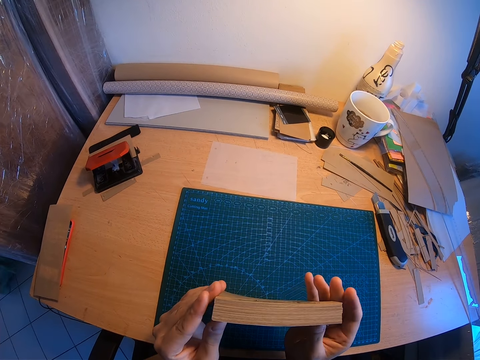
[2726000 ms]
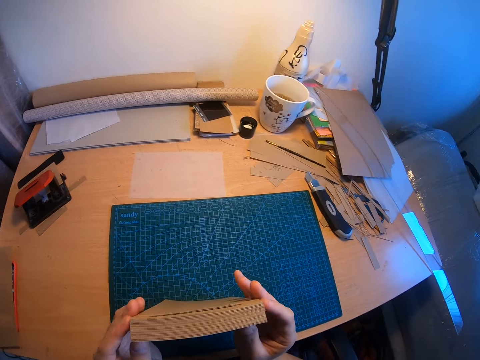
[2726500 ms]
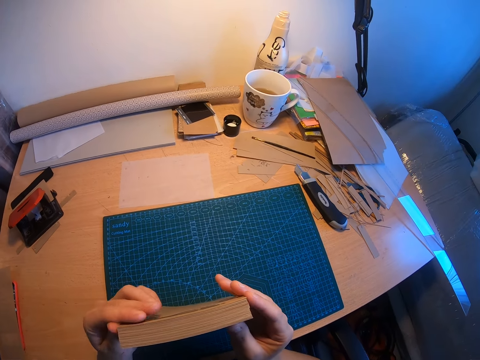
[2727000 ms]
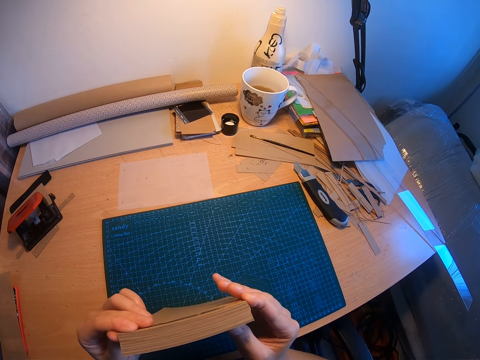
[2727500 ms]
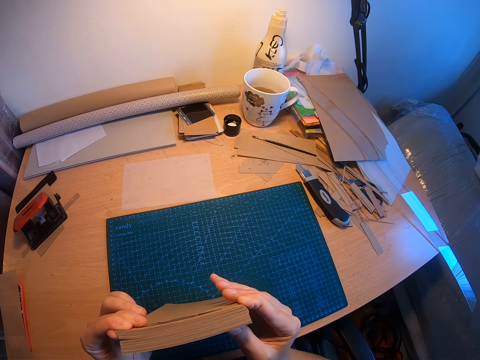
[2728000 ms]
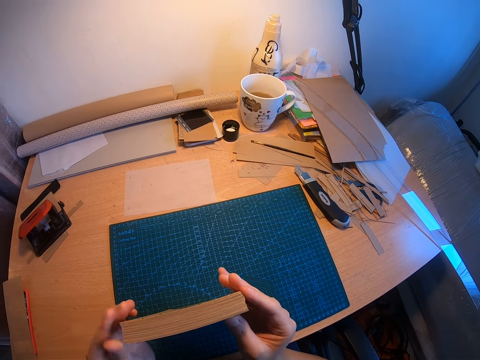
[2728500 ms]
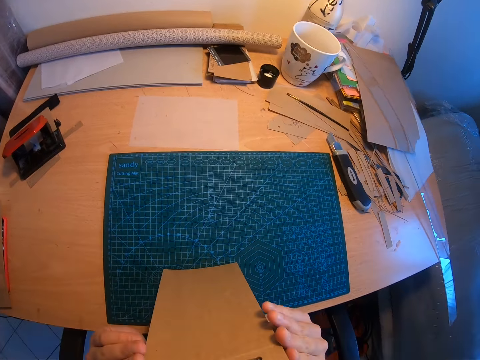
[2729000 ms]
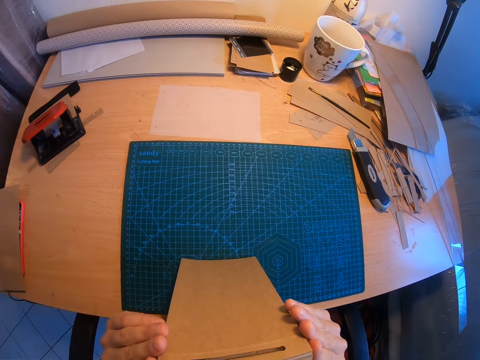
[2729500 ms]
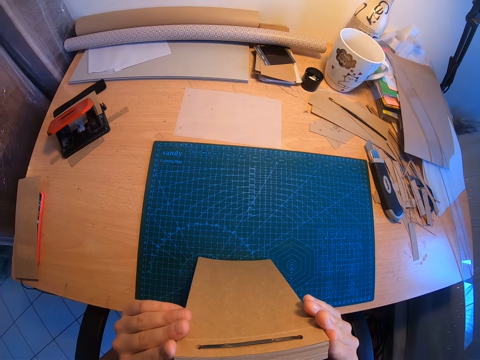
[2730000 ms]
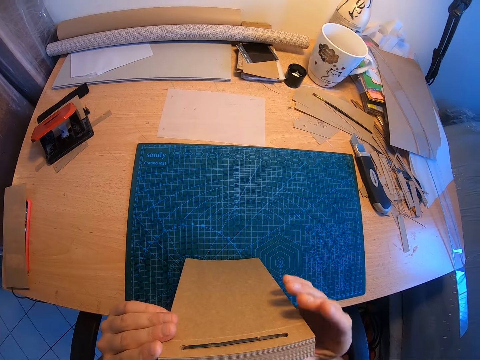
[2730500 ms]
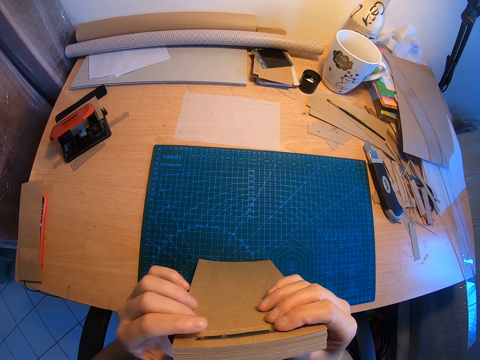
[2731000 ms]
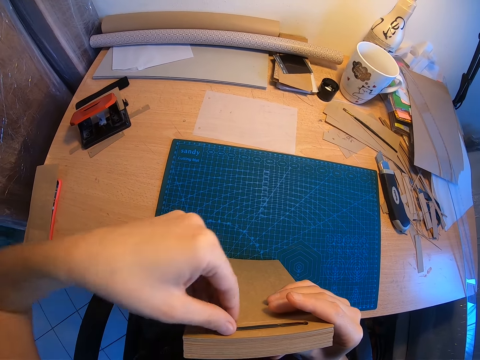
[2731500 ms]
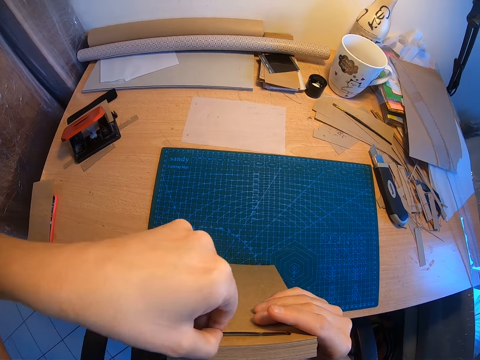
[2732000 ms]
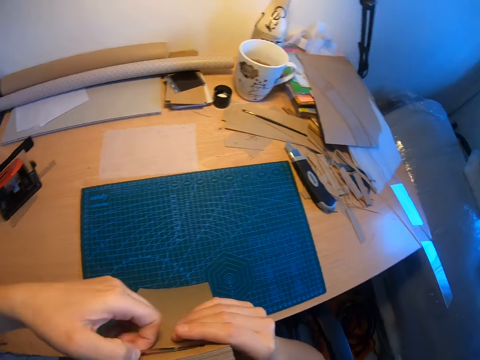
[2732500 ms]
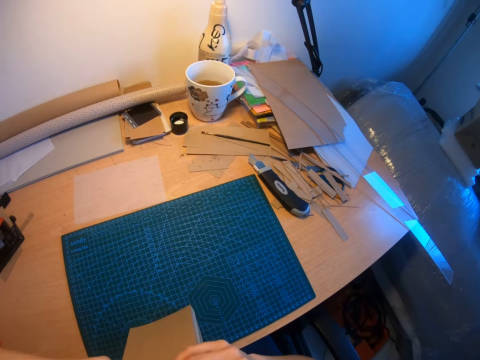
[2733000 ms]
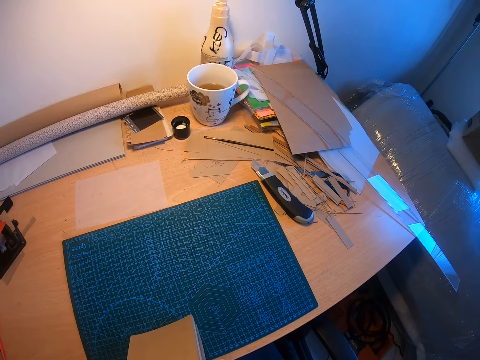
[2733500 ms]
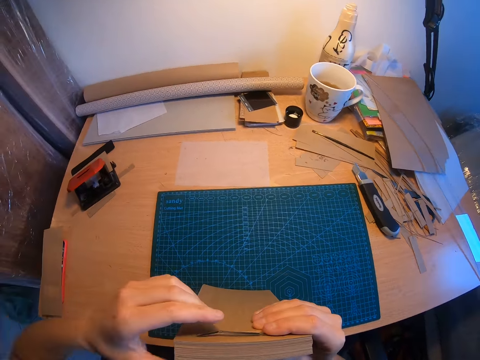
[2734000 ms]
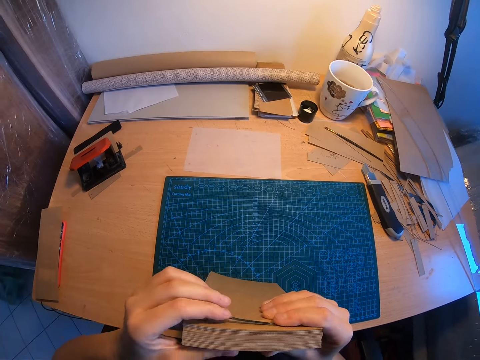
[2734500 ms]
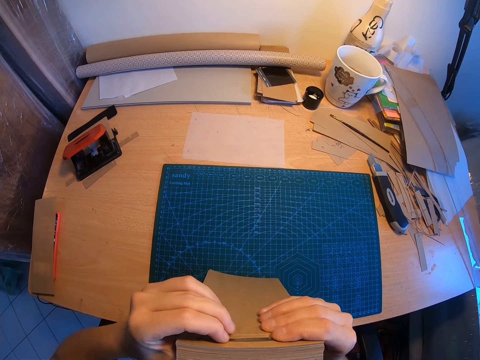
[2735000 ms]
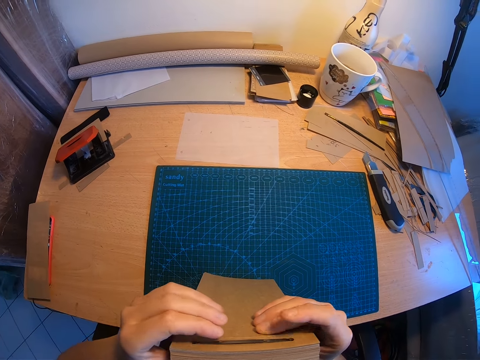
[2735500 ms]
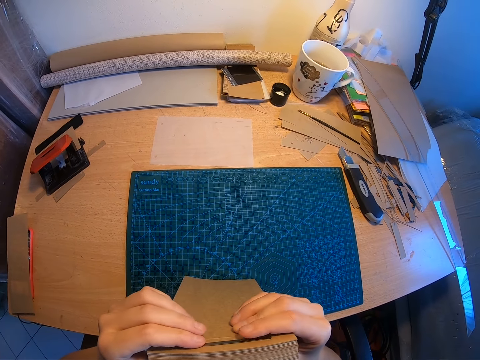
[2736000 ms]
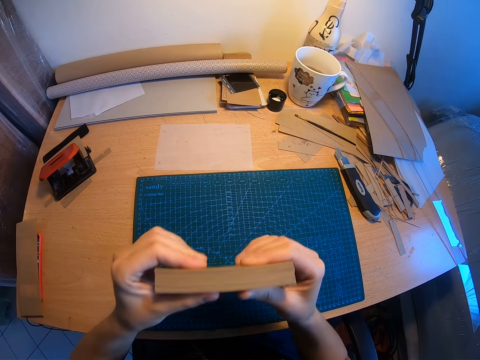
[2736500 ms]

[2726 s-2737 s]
The camera wearer checks the papers. They adjust the file clip holder on the papers.

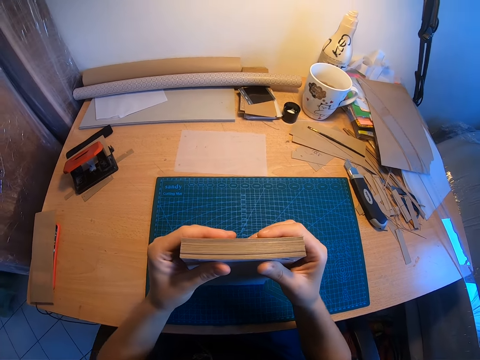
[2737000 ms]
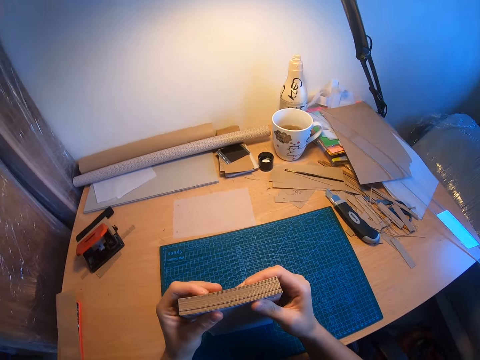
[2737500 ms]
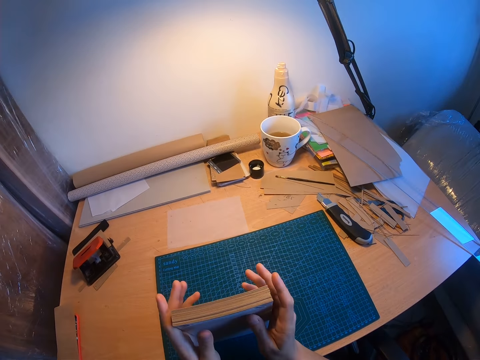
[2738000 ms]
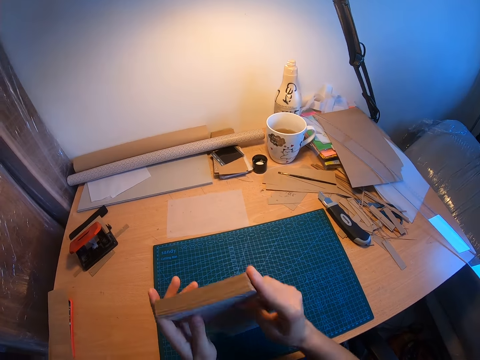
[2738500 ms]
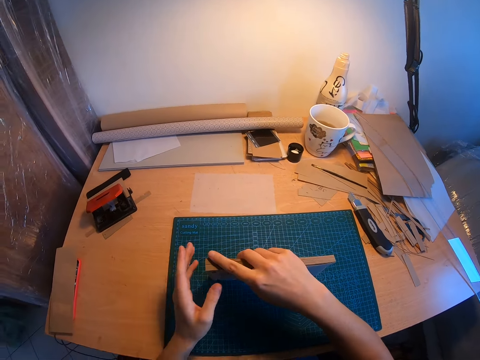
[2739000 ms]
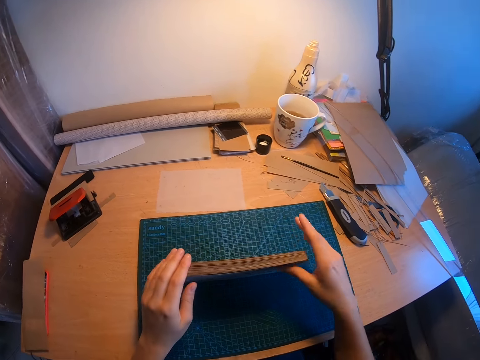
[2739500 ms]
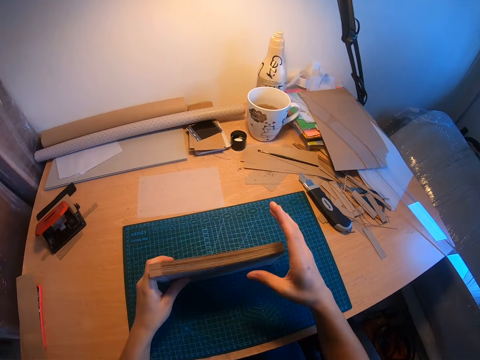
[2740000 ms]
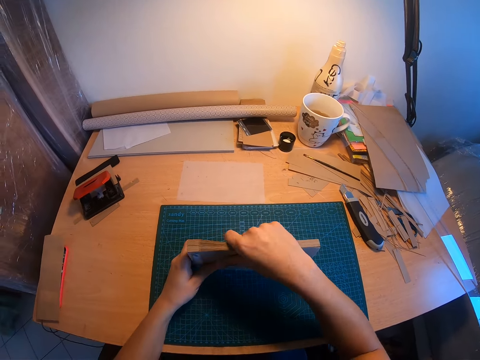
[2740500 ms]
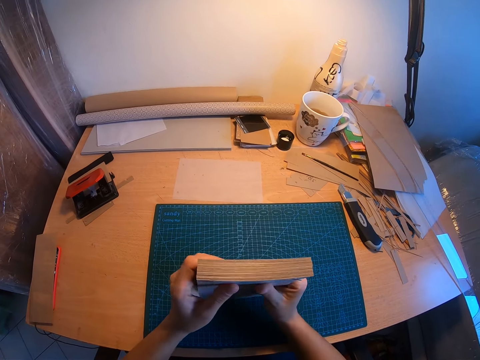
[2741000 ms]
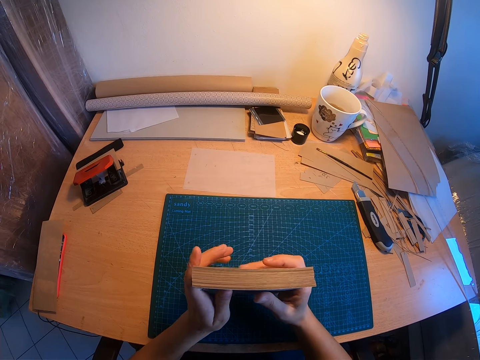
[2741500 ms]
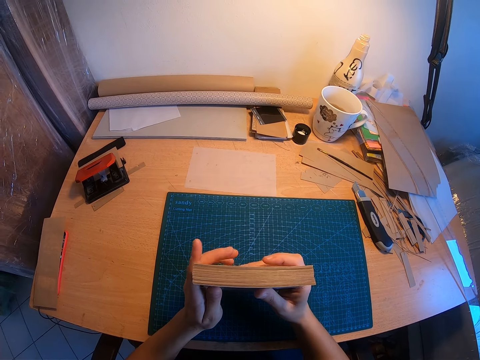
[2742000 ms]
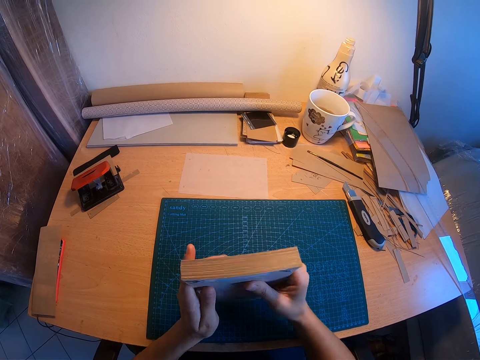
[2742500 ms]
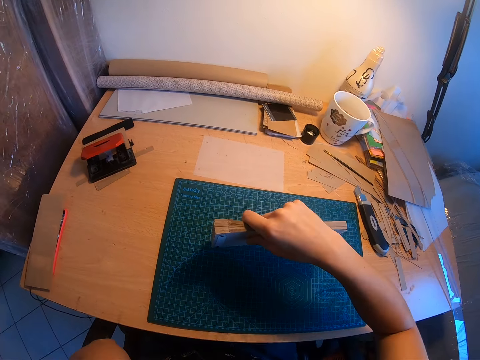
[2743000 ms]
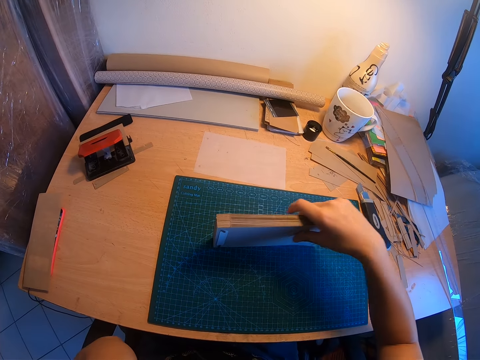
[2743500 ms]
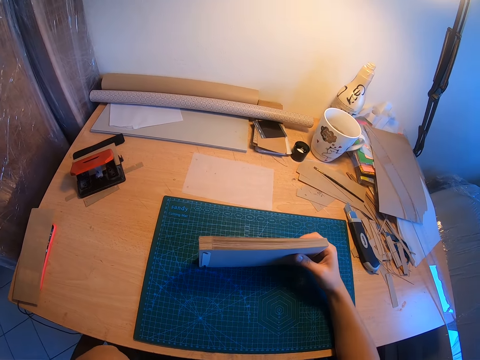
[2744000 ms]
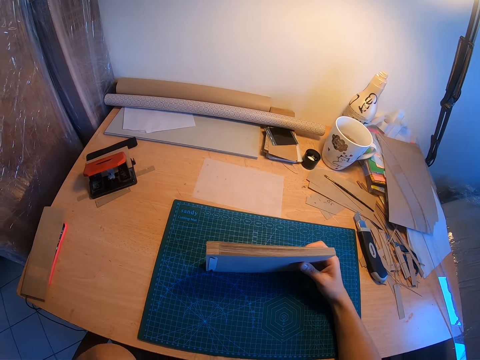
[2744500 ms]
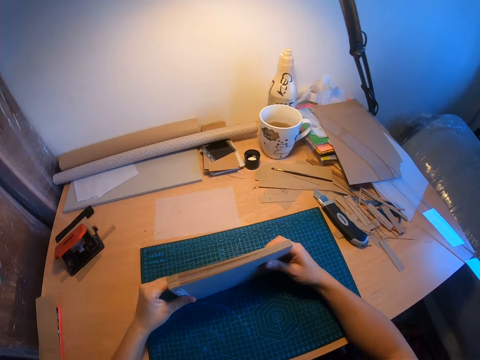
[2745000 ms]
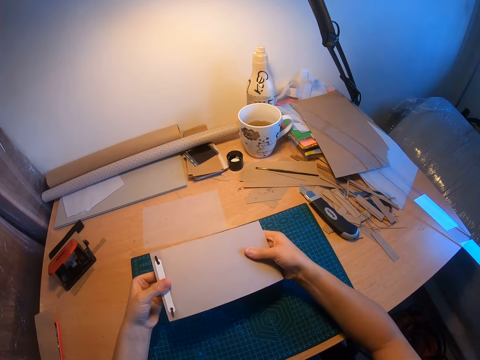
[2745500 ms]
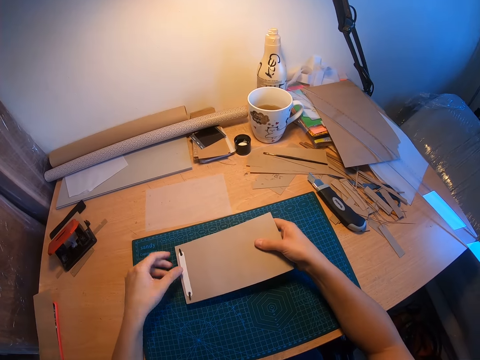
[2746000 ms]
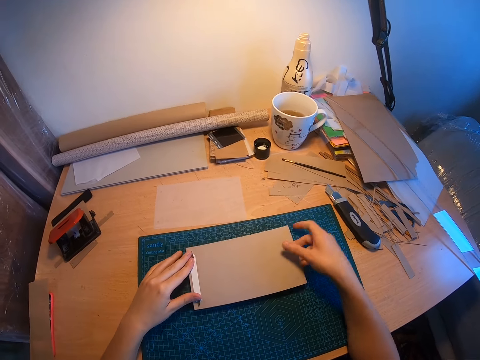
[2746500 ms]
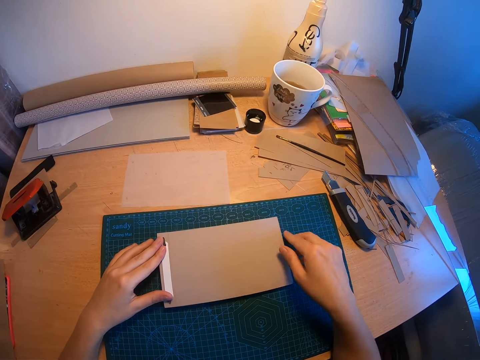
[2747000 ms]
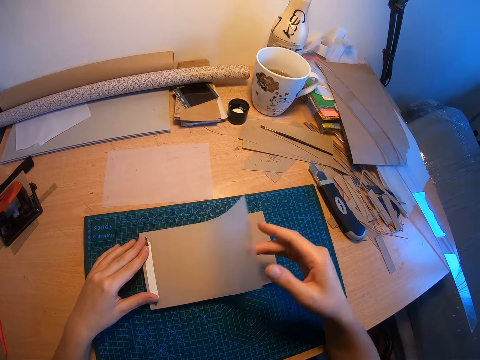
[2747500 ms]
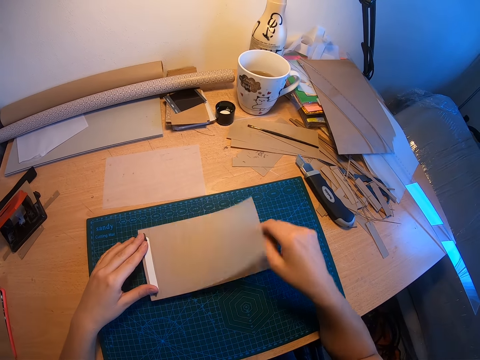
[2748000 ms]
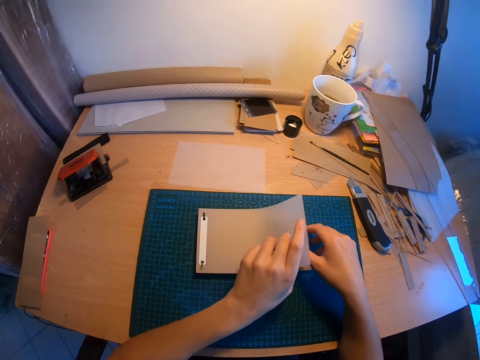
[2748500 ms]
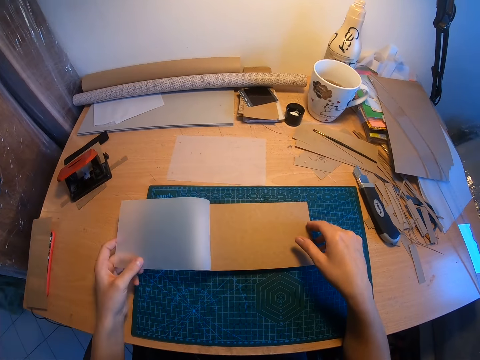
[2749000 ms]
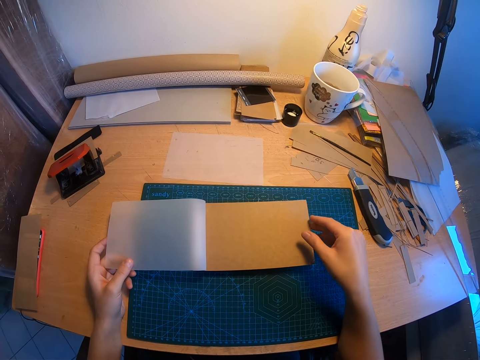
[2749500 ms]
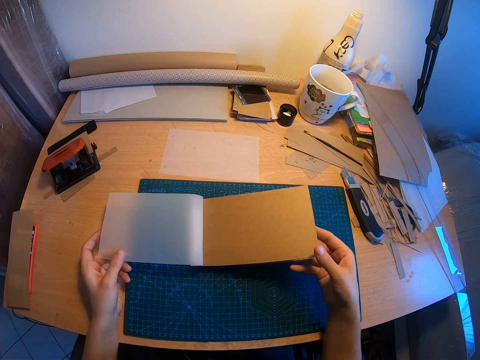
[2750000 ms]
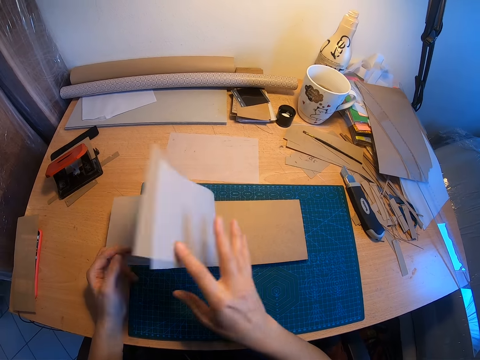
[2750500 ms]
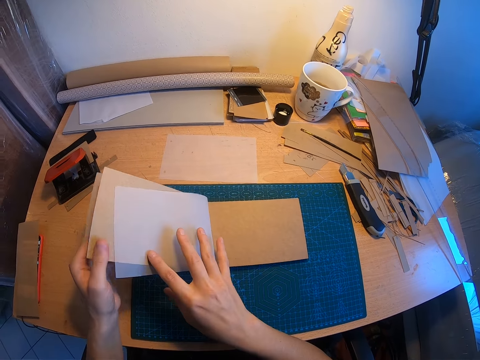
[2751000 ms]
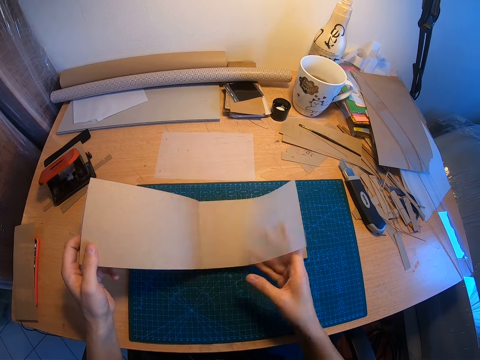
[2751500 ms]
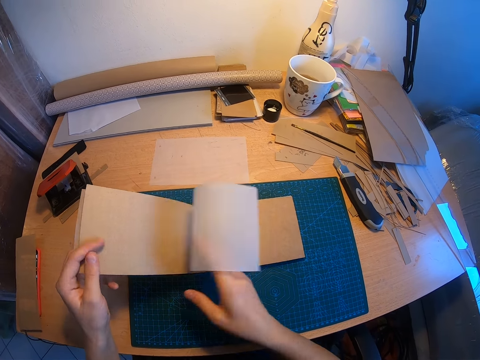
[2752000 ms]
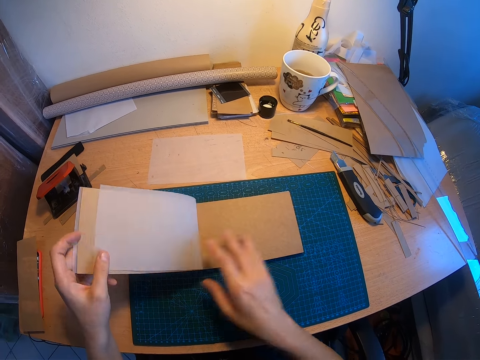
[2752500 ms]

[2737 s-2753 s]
The camera wearer arranges the papers. She touches her face with her left hand. She holds the jotter with her right hand for a while. She places the jotter on the table. She presses the binder on the left side of the jotter and flips the pages of the jotter. She checks the papers.
